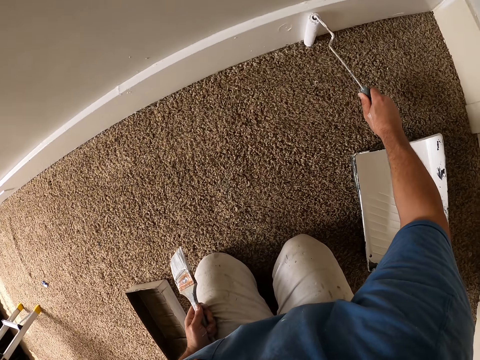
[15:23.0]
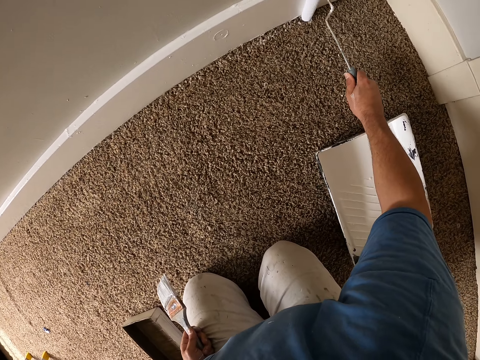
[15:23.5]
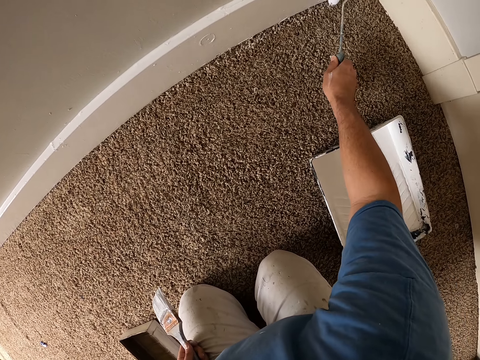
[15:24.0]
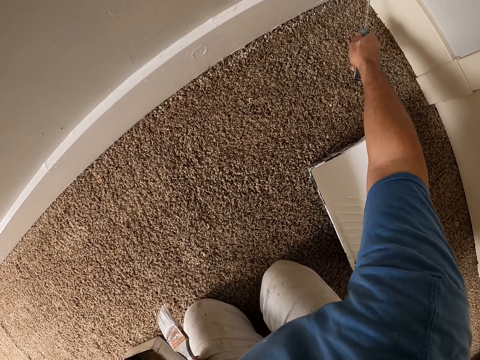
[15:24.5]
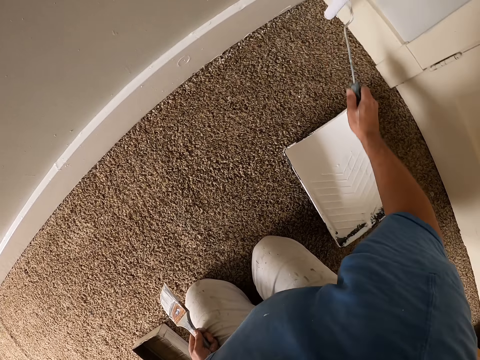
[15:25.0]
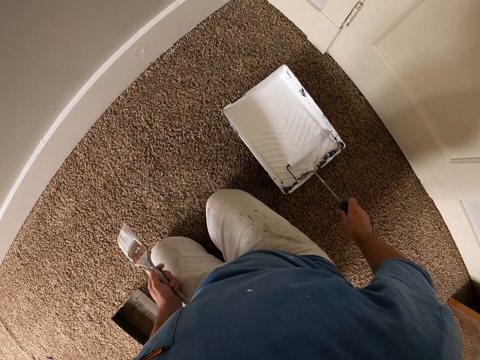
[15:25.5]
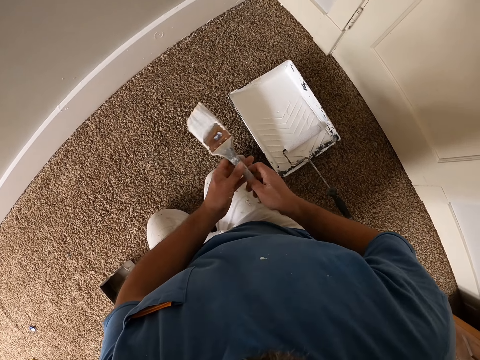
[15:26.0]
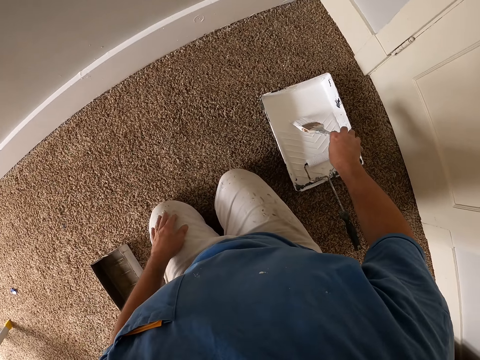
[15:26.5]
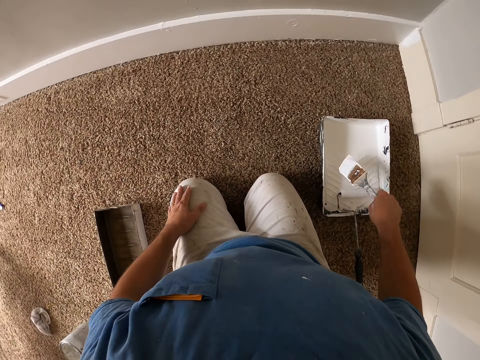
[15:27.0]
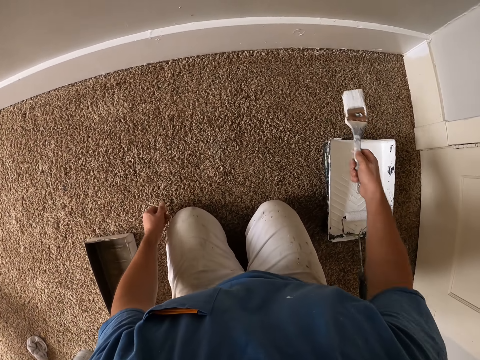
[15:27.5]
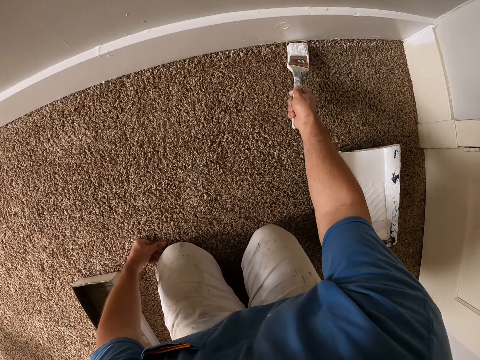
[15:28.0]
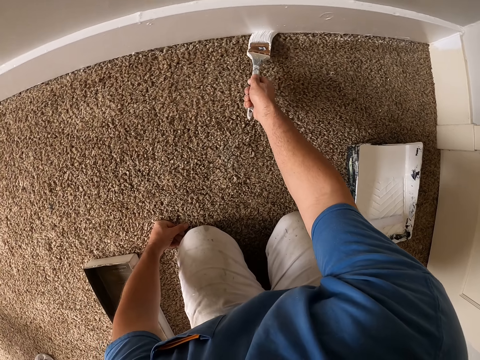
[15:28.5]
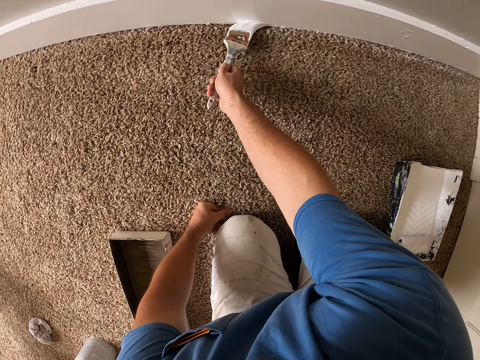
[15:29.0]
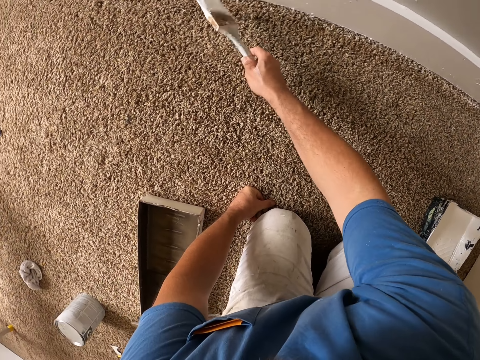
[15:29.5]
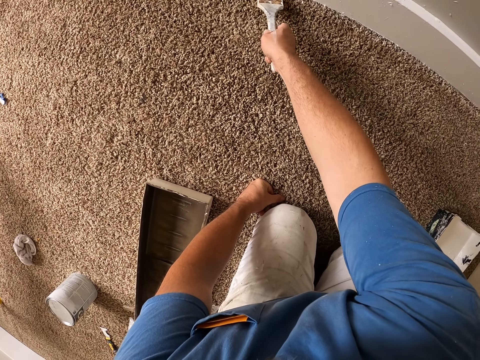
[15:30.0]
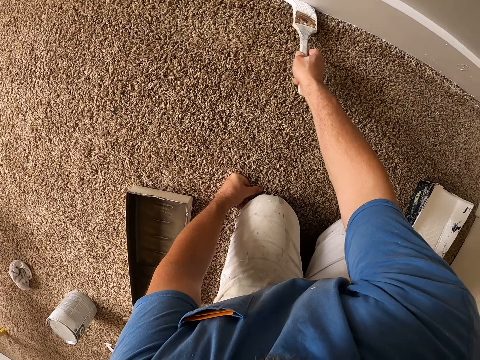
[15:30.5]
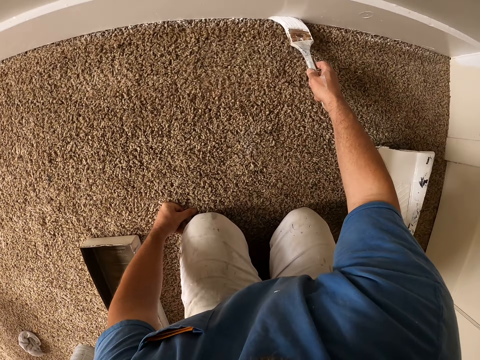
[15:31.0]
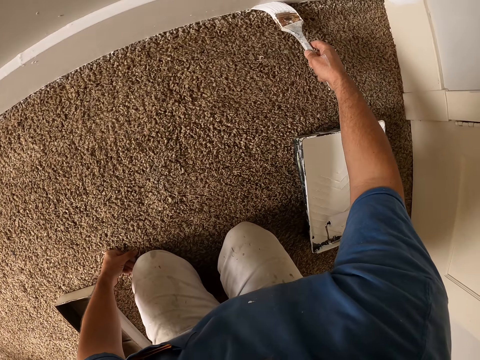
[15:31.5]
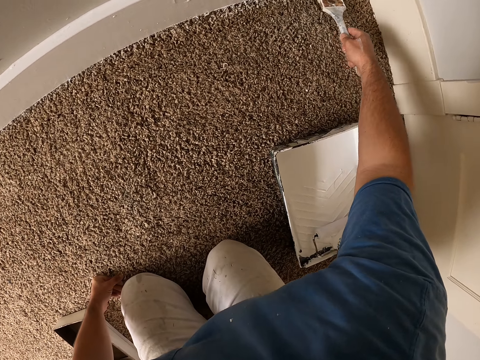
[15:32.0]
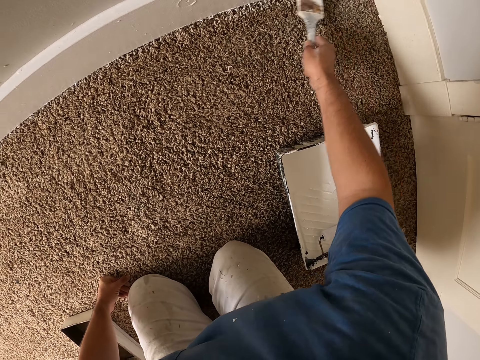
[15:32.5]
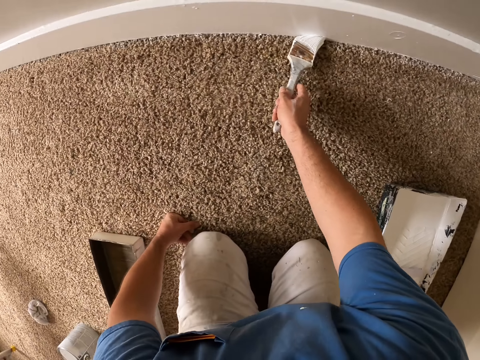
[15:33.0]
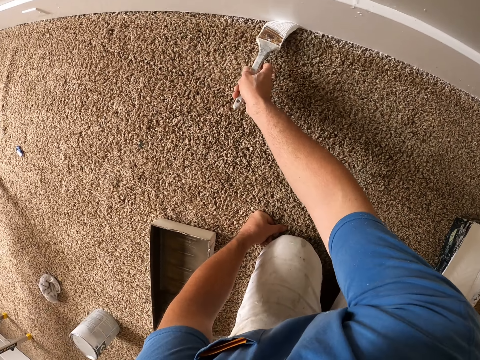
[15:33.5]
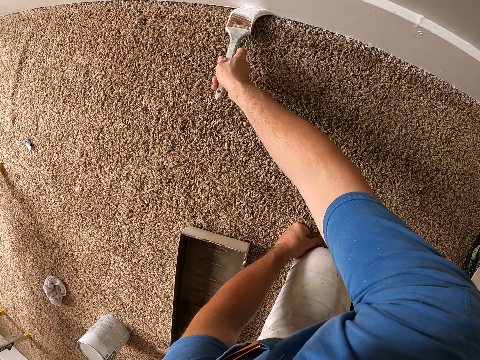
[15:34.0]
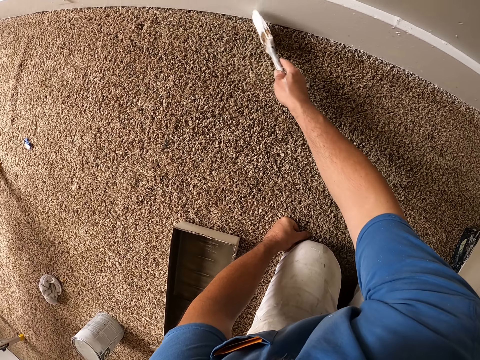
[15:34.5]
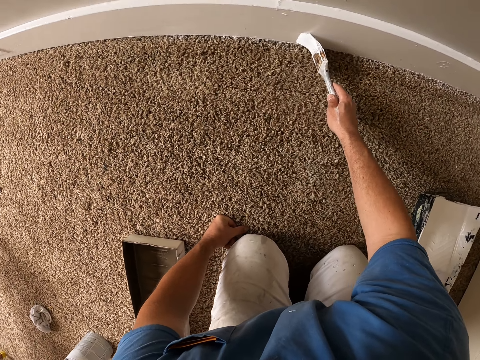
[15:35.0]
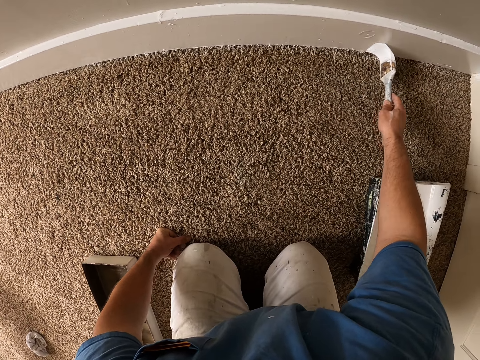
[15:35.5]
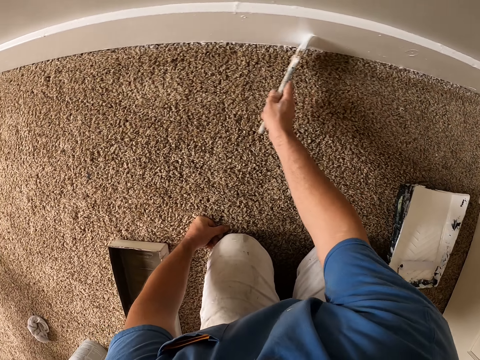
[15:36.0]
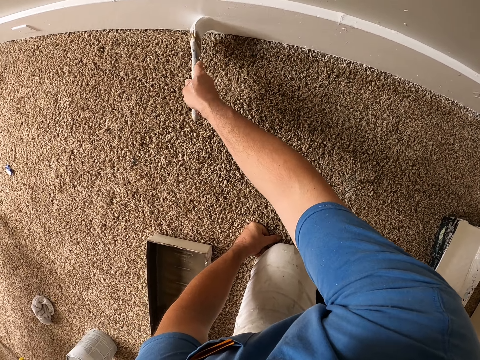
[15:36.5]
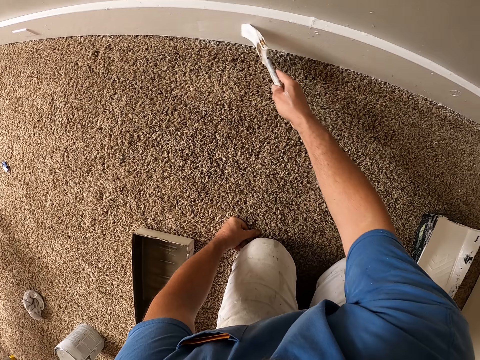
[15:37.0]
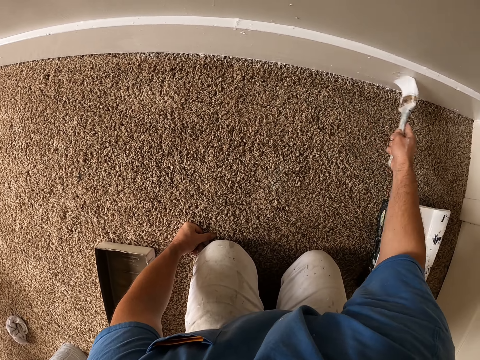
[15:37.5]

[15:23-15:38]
The camera wearer puts a paint roller on a paint tray on the floor. He passes the brush to his right hand. He dips the brush into the paint tray. He paints a baseboard with the brush.

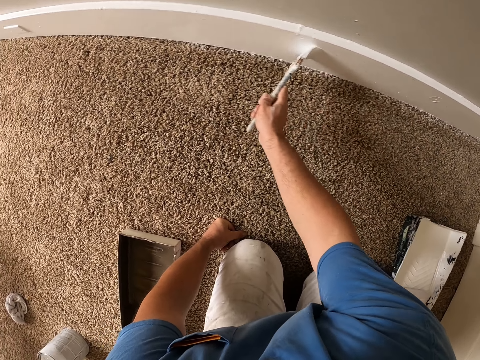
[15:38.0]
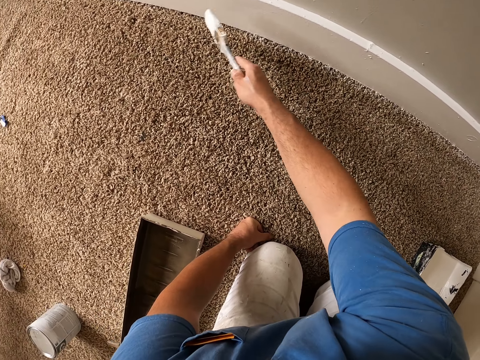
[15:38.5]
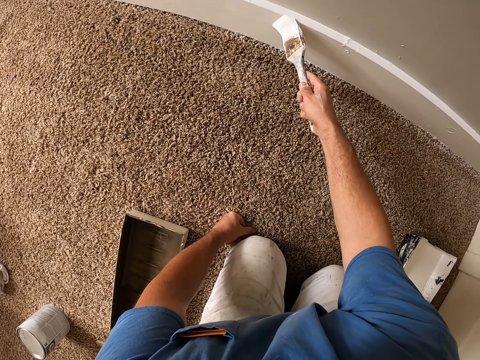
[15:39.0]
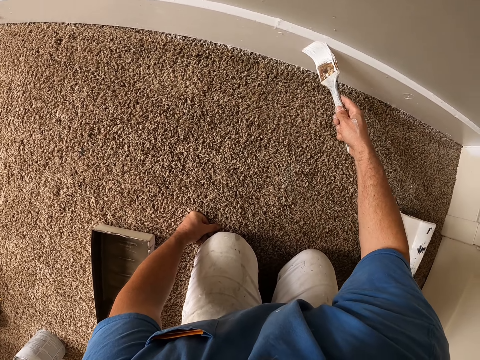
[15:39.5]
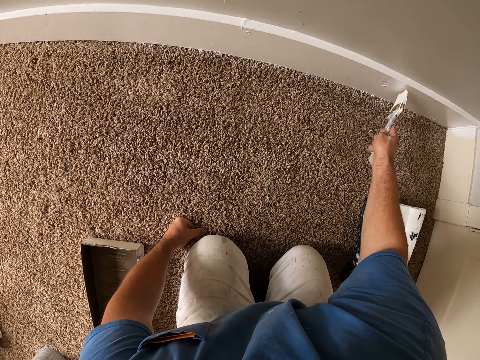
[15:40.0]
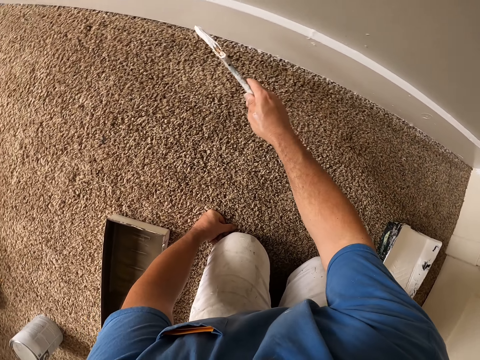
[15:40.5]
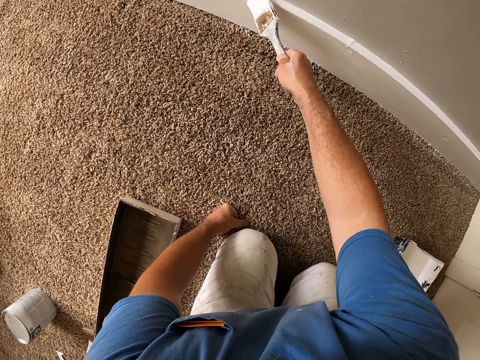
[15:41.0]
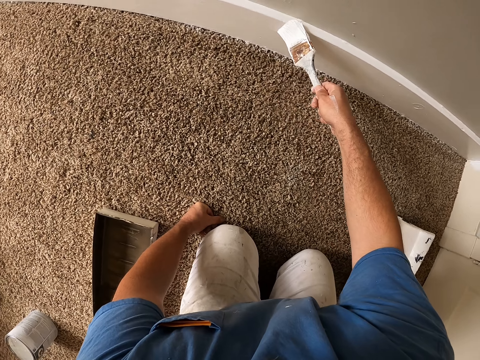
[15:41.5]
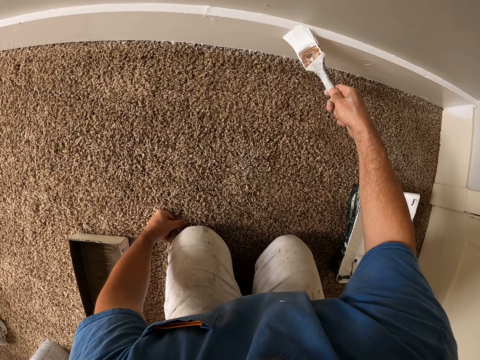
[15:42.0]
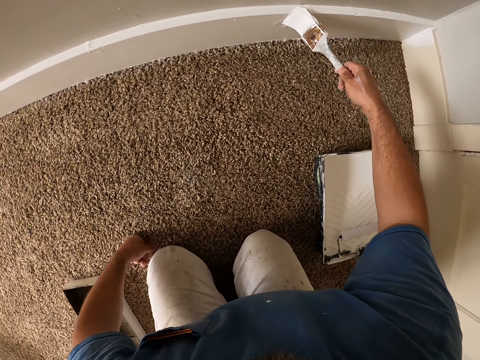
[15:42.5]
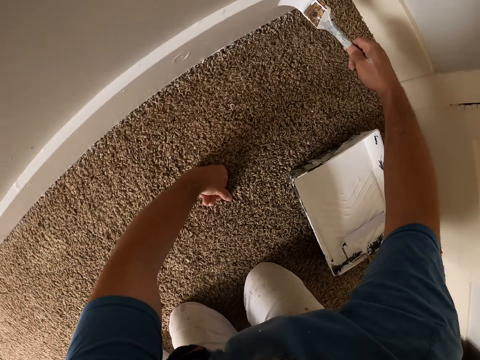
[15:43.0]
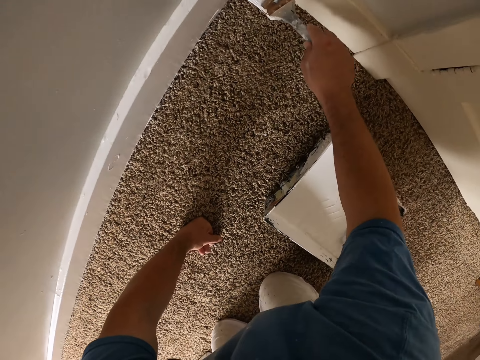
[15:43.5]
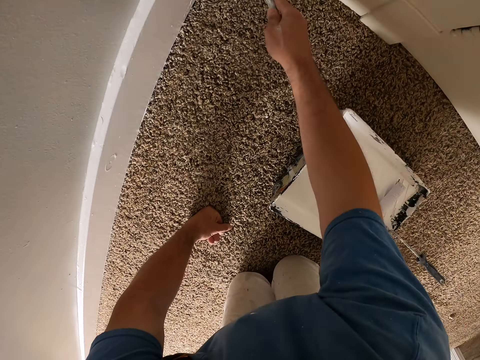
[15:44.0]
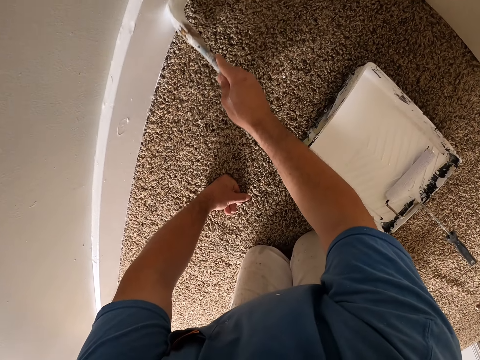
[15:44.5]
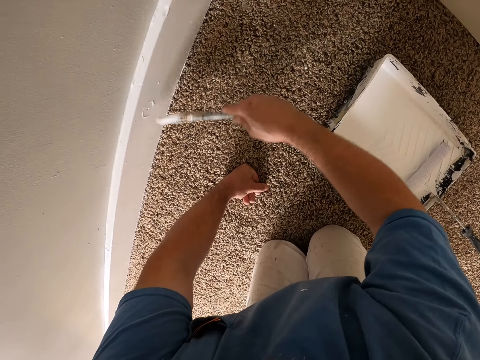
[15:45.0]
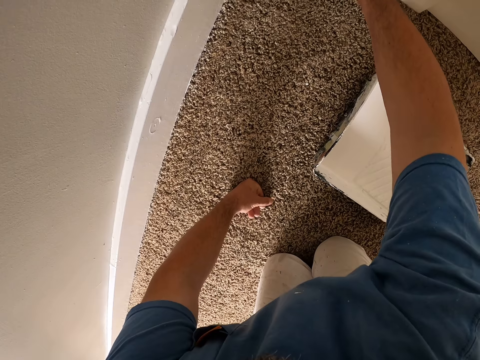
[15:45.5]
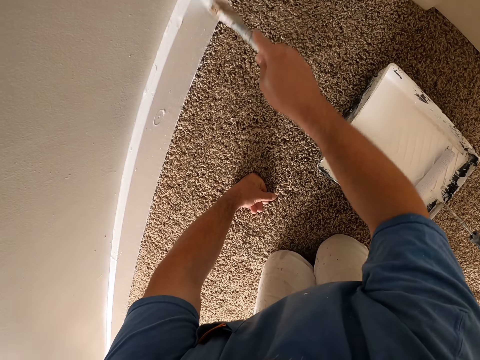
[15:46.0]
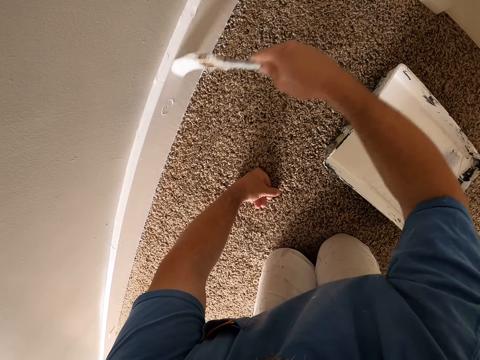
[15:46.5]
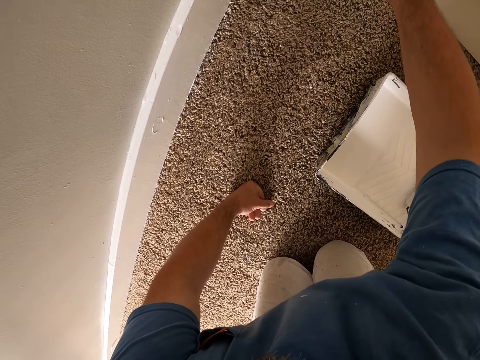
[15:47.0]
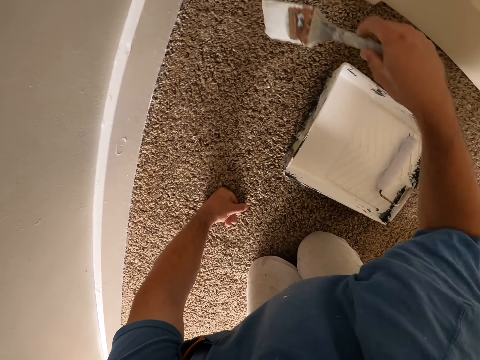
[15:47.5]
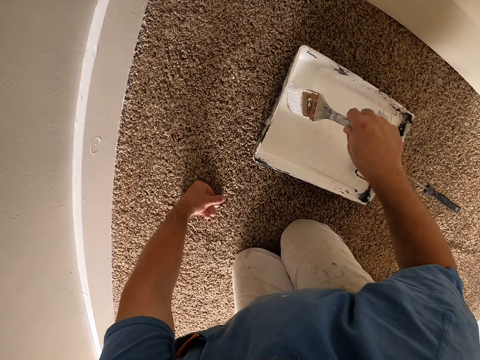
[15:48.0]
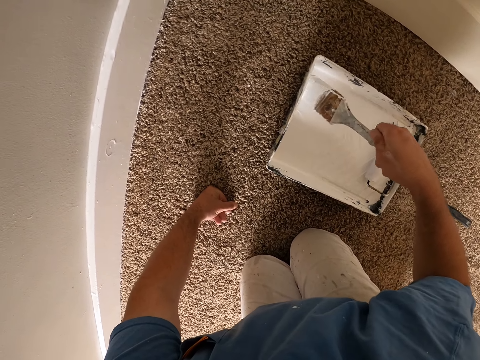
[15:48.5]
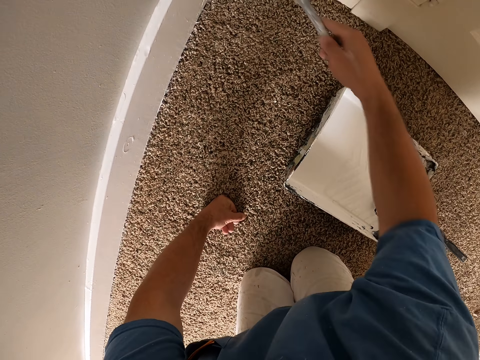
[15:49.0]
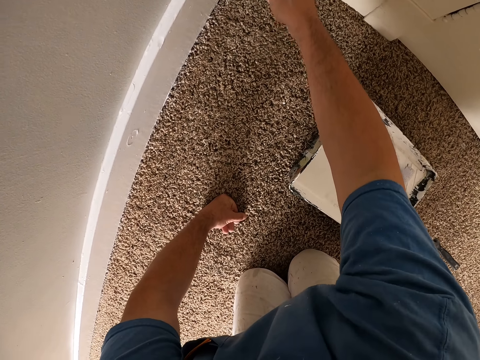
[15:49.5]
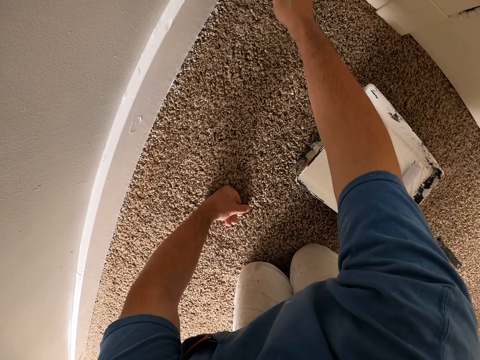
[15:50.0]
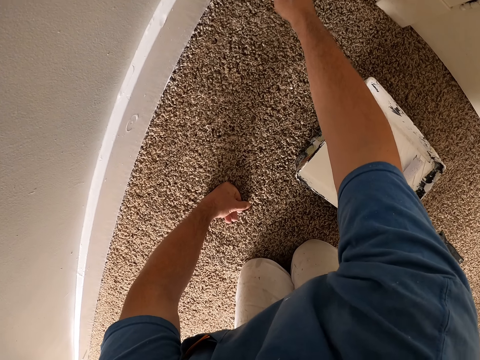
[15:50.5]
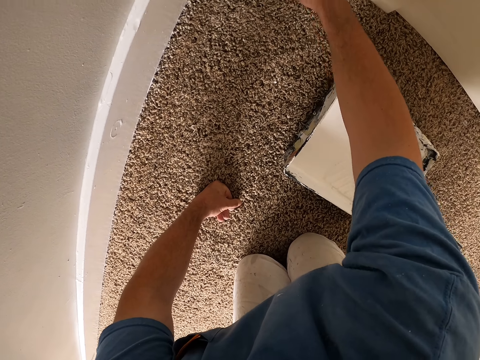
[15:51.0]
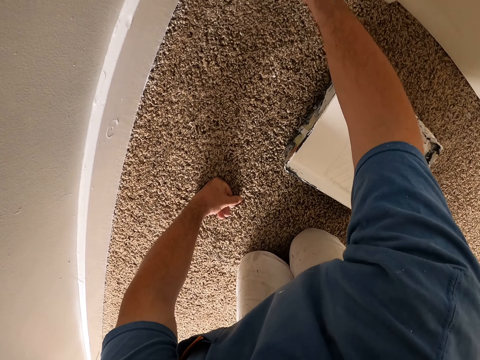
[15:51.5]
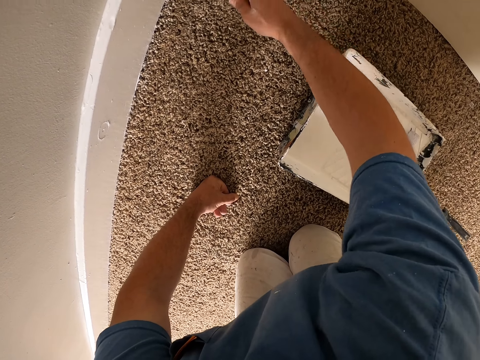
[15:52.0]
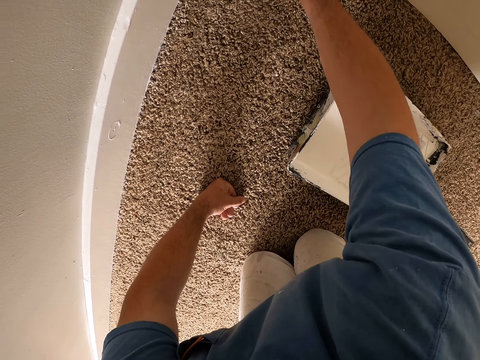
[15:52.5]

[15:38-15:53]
The camera wearer moves a hand on the floor. They scoop paint with a paint brush on a paint tray on the floor. They paint a baseboard with the paint brush.
